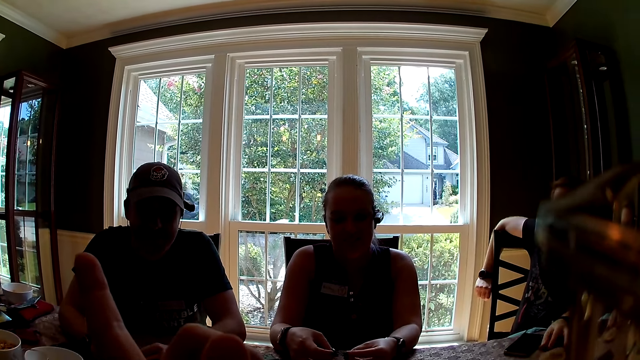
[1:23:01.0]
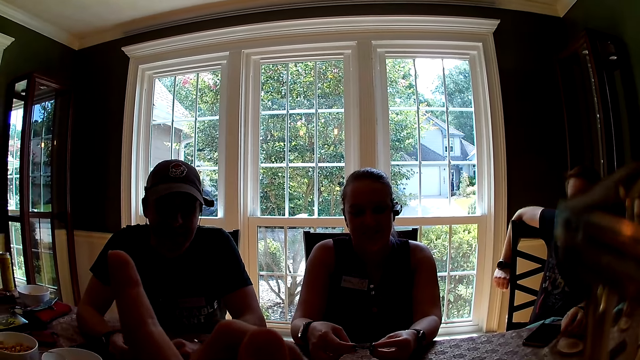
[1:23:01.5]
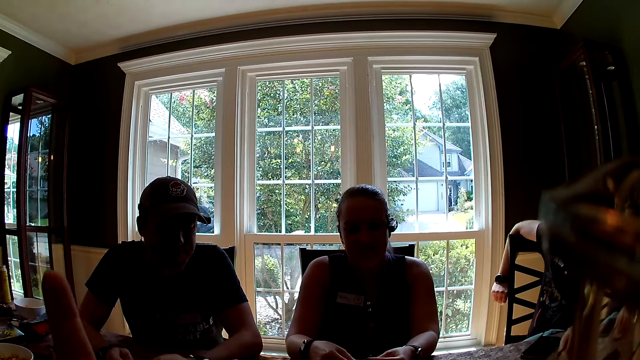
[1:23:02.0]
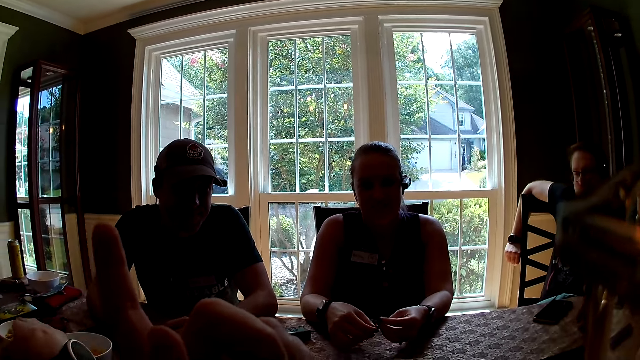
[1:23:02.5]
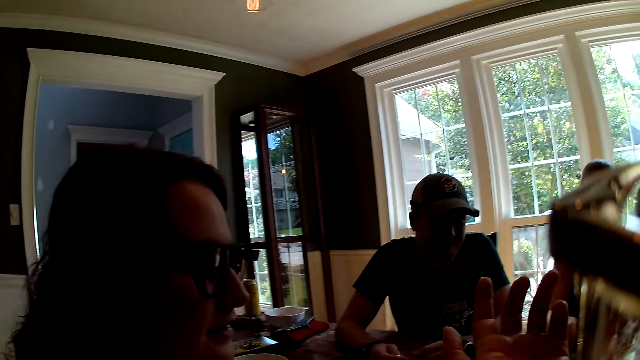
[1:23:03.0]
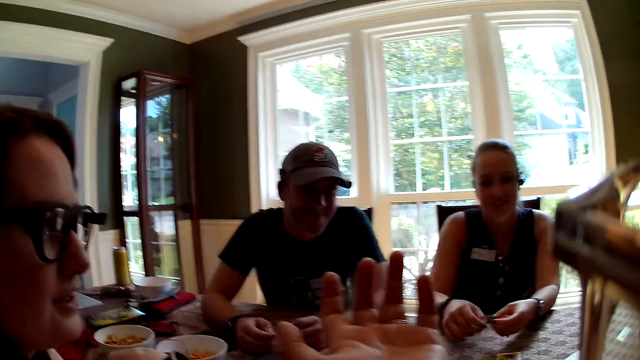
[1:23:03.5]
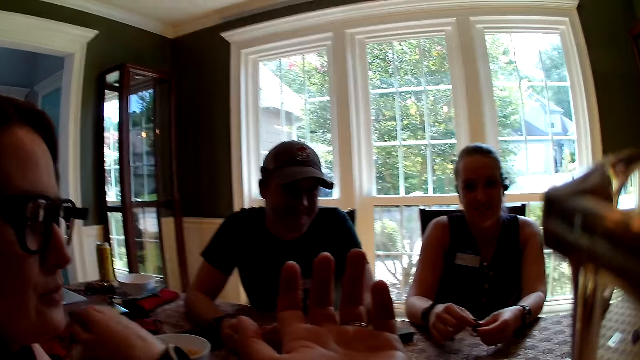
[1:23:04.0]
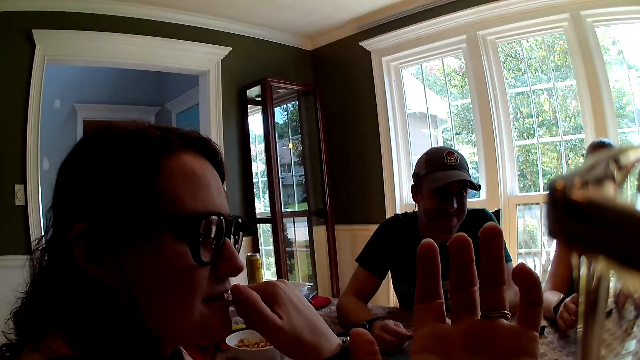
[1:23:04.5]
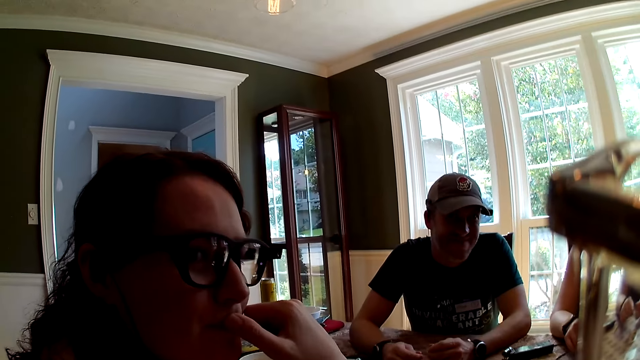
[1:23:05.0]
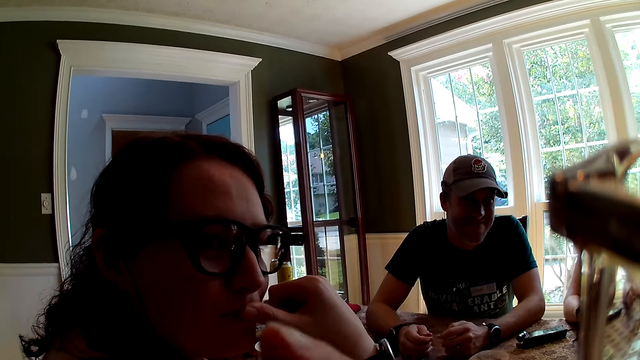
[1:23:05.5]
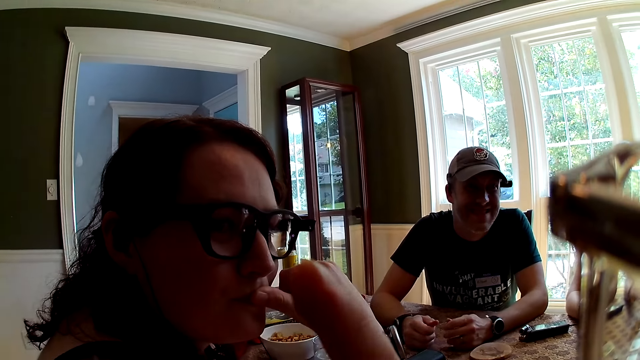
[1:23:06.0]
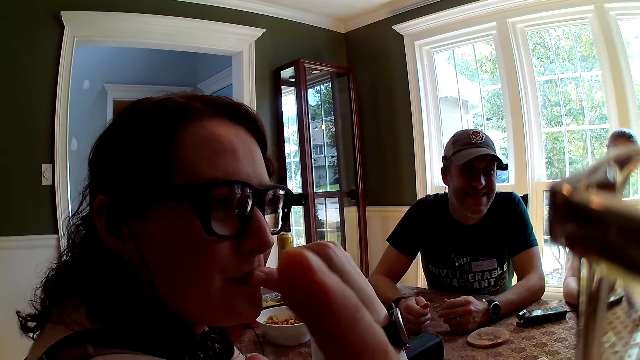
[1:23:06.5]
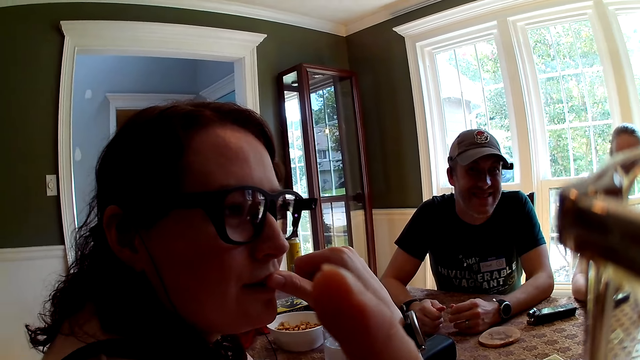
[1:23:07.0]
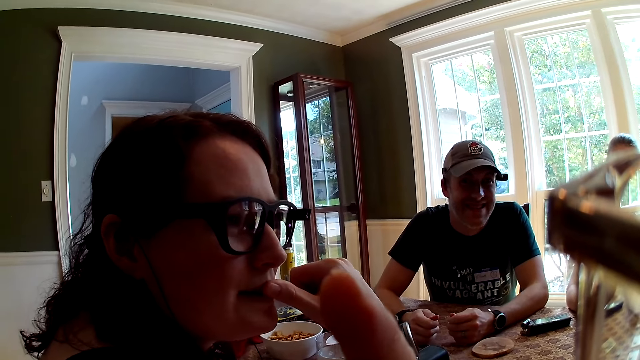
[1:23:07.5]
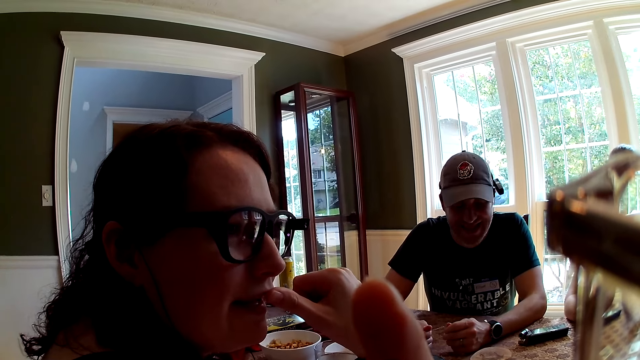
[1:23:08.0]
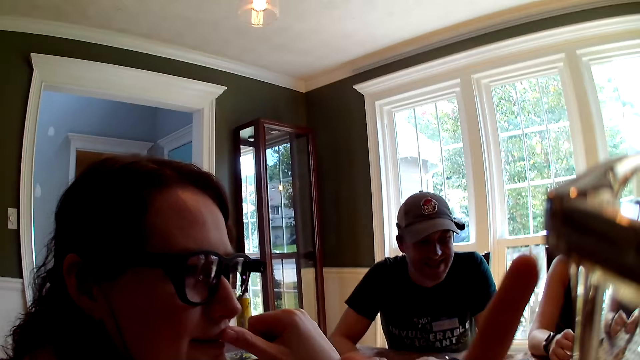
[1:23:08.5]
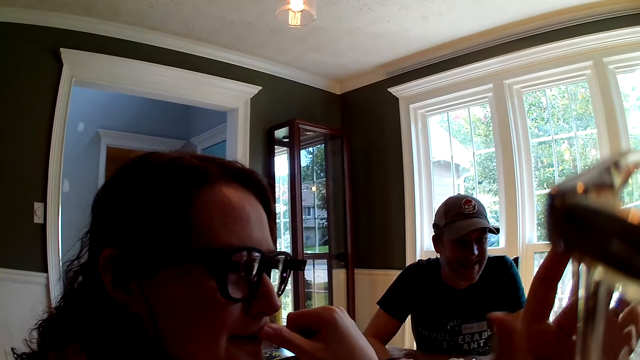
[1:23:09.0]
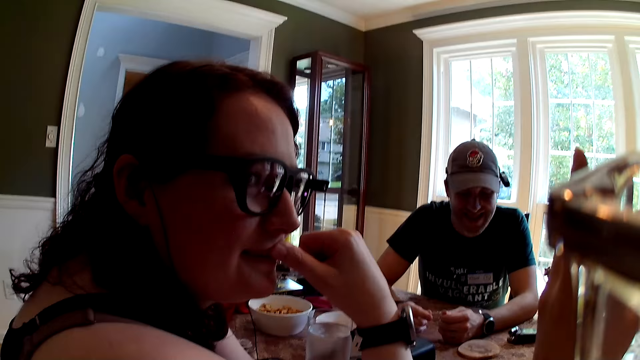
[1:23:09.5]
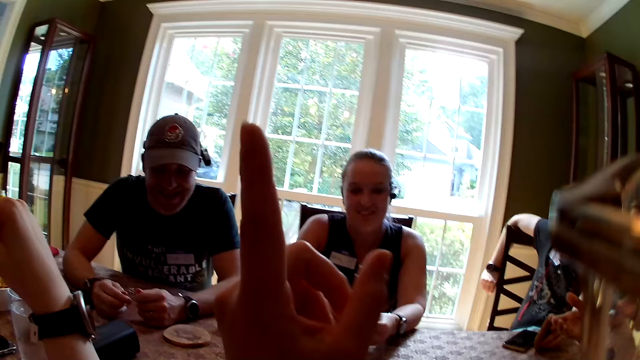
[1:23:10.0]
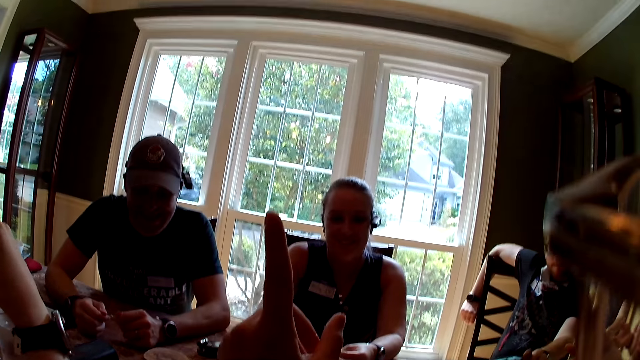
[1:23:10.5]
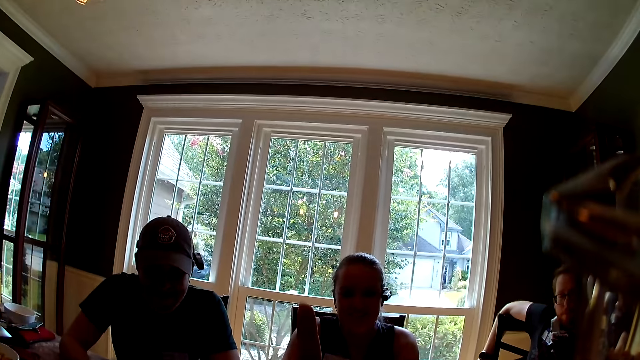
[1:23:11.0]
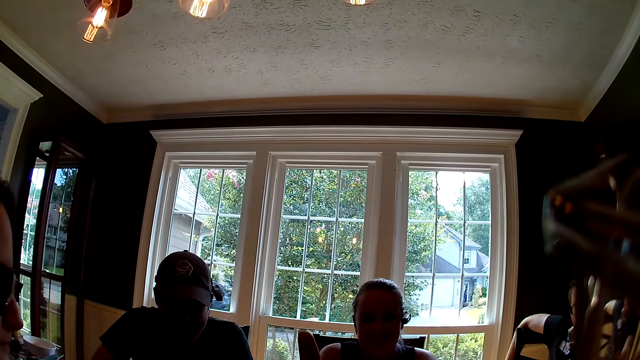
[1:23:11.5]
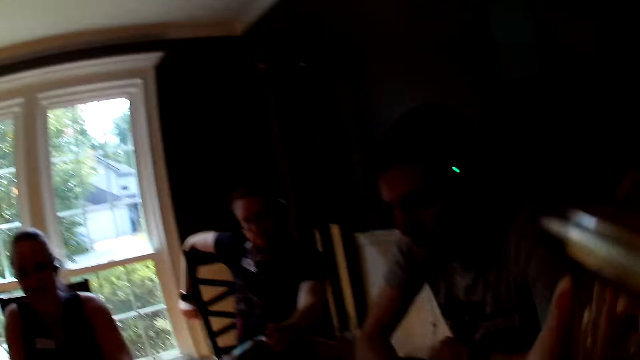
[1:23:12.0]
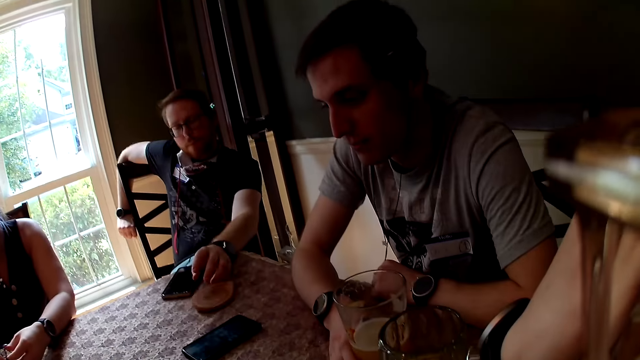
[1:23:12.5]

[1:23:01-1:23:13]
The camera wearer speaks to the group of people at the table. A woman interacts with a man. A lady interacts with the camera wearer.

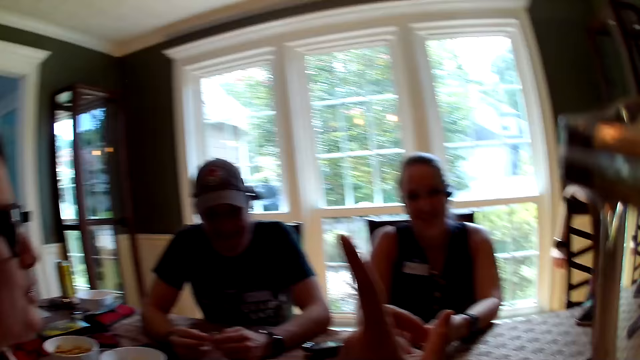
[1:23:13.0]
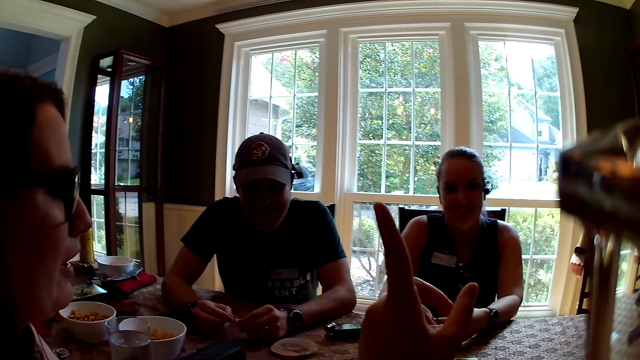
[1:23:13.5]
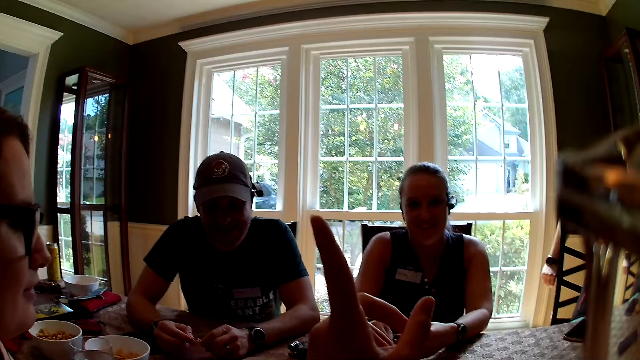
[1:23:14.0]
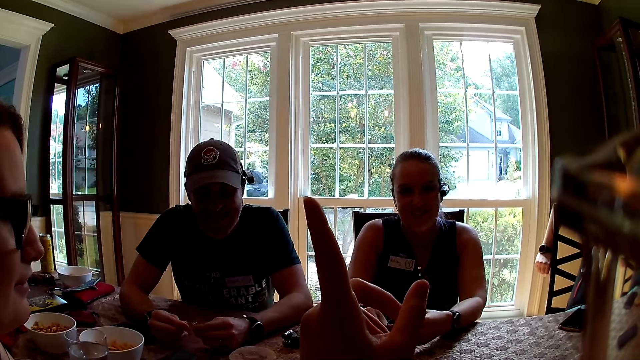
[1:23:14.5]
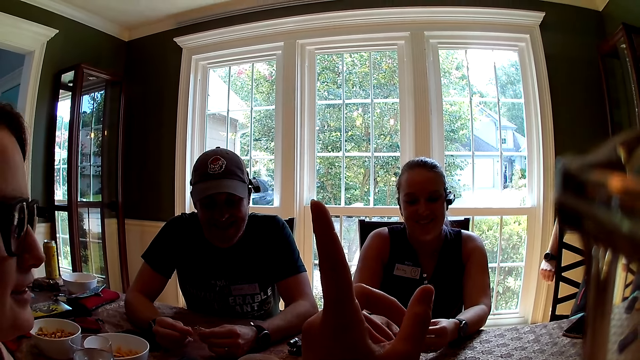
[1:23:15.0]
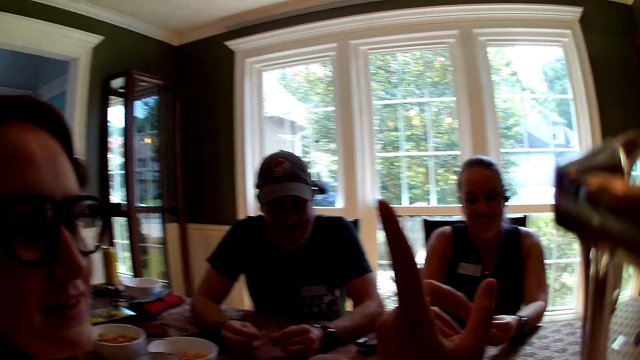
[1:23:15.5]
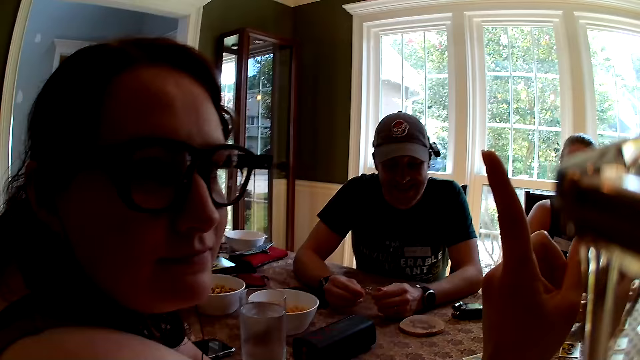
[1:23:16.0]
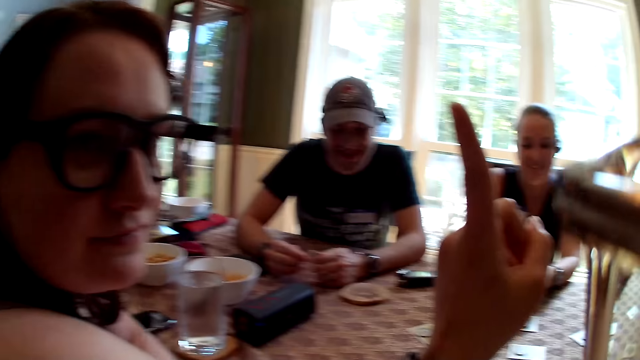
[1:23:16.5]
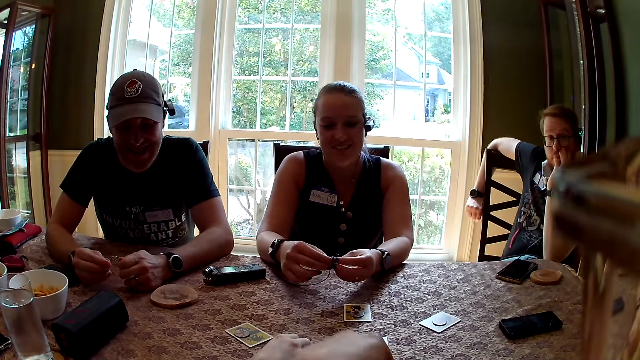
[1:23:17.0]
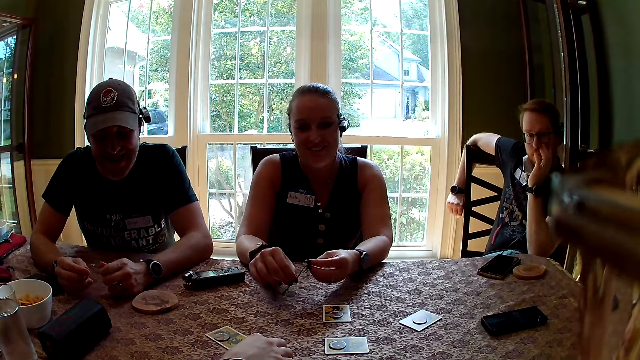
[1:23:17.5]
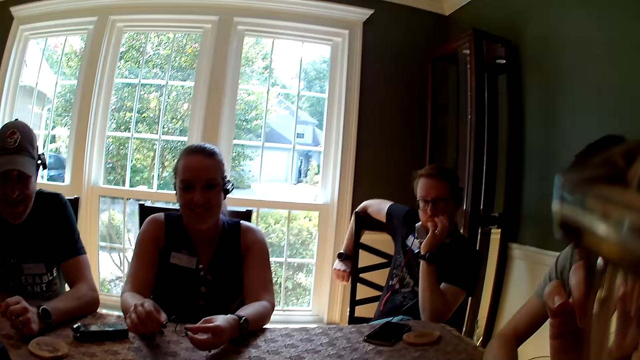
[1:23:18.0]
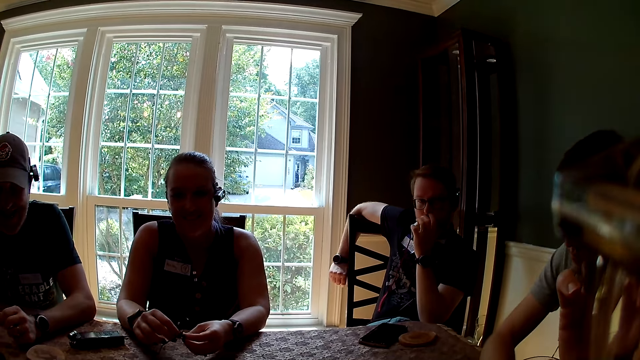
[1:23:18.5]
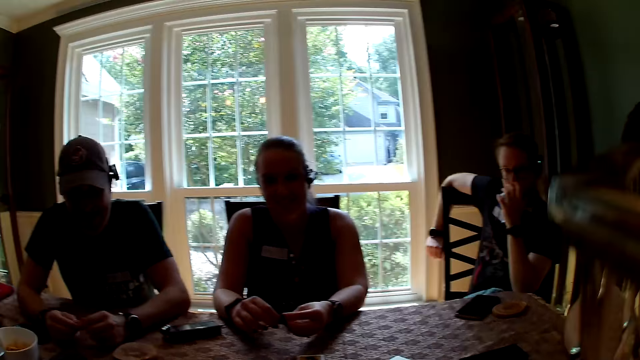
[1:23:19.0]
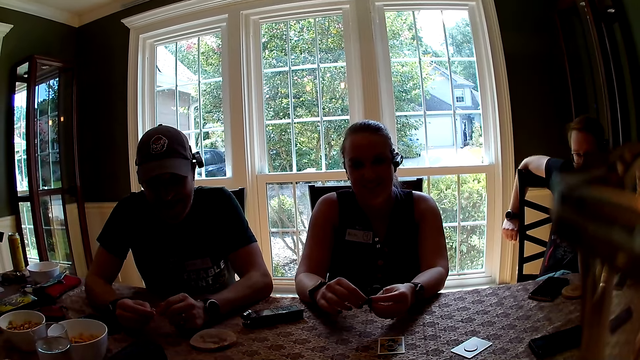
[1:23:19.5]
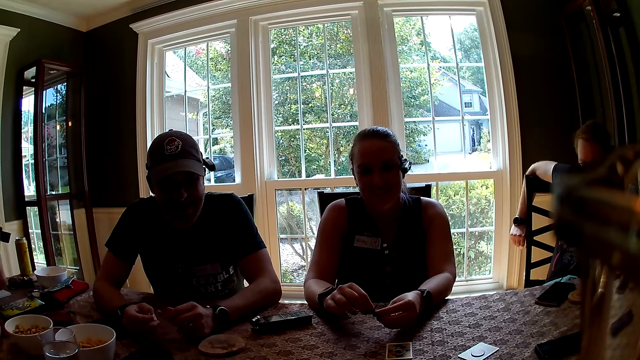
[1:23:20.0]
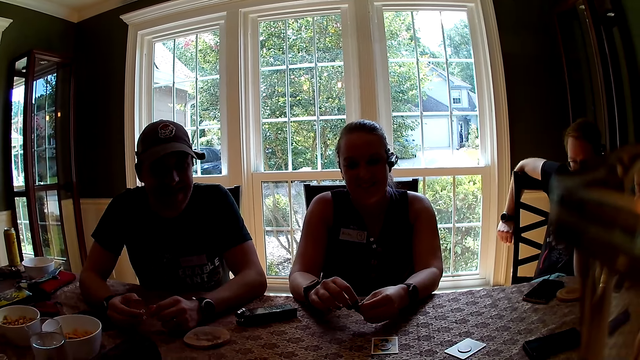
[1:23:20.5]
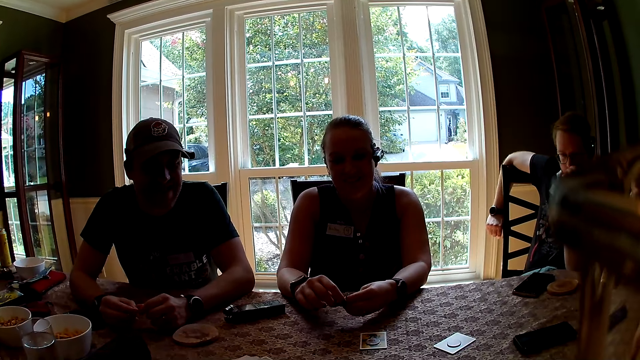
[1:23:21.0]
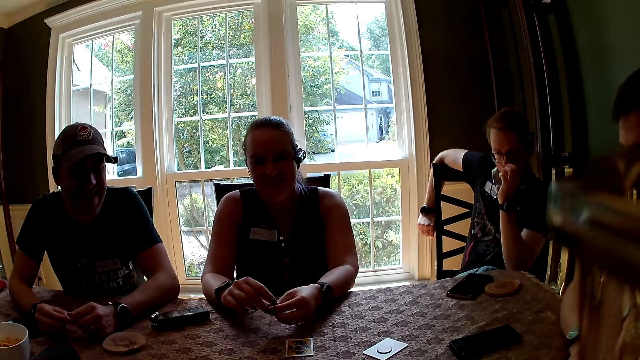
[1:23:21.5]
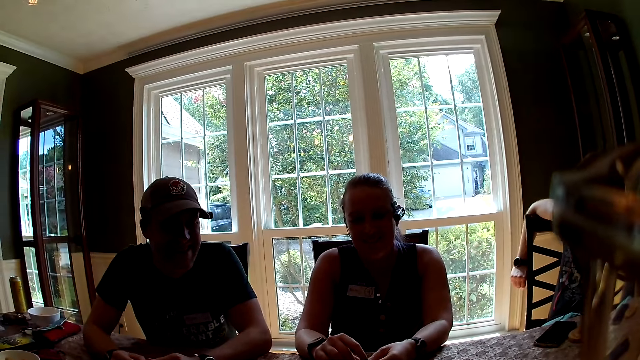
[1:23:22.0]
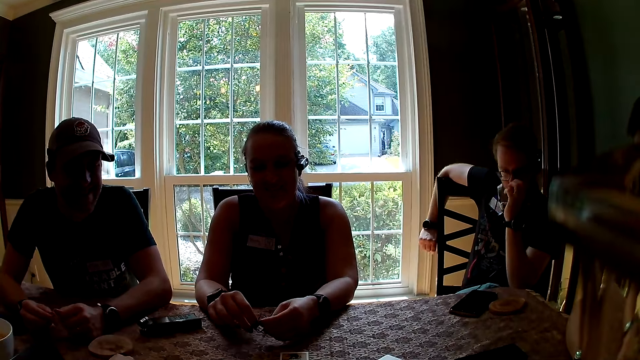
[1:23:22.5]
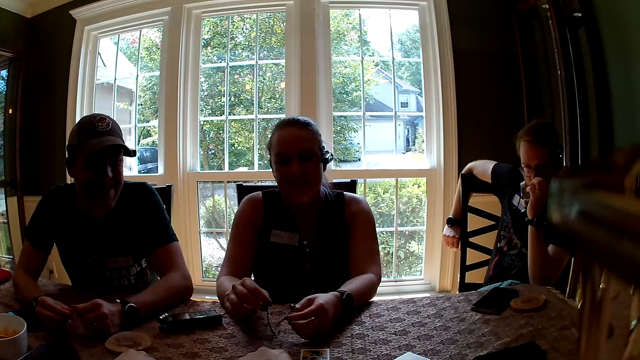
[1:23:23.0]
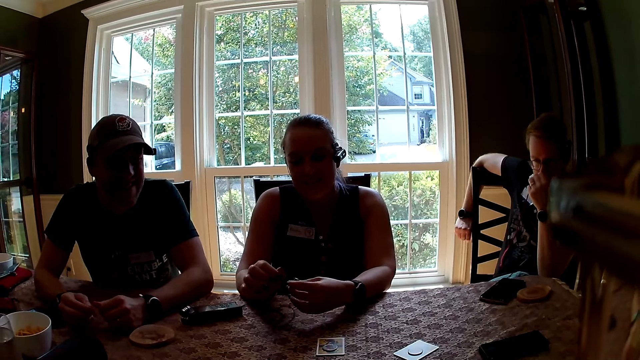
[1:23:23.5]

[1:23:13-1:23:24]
The camera wearer gestures. A man holds something. A lady holds something. Another man picks his nose with his left hand.
